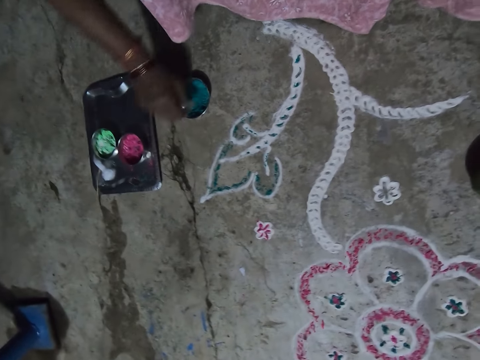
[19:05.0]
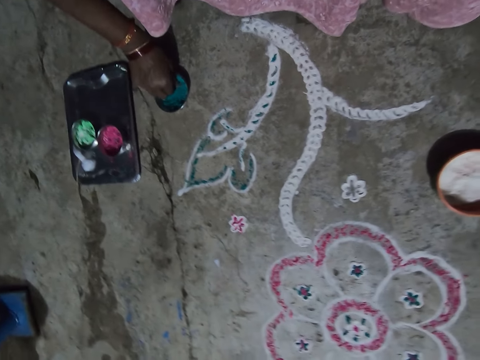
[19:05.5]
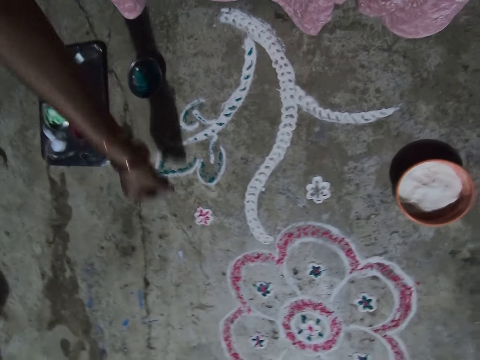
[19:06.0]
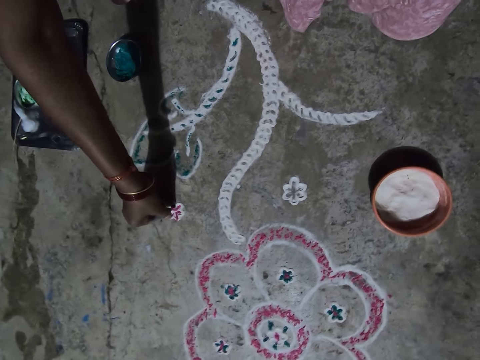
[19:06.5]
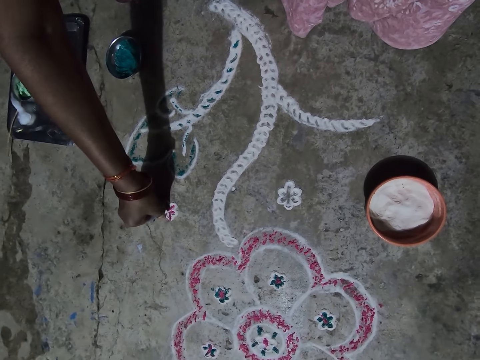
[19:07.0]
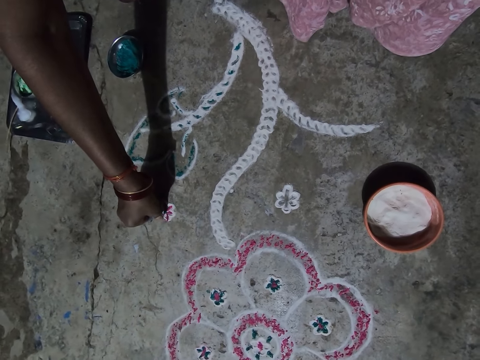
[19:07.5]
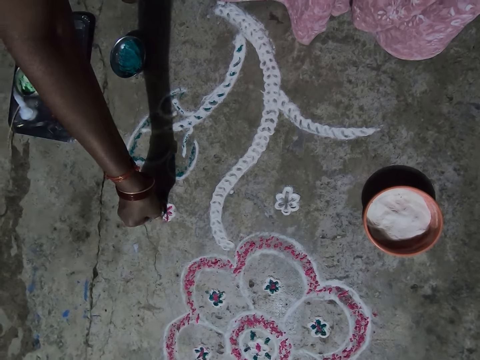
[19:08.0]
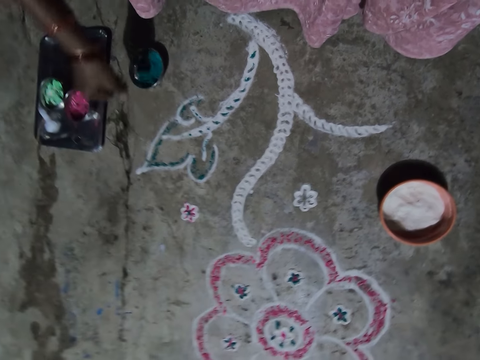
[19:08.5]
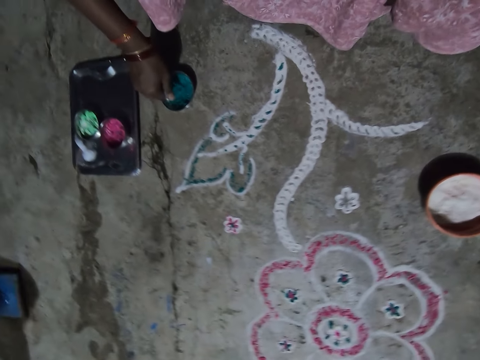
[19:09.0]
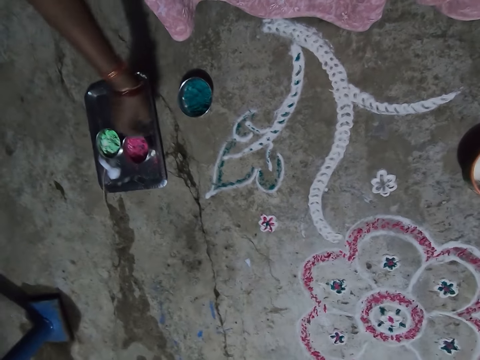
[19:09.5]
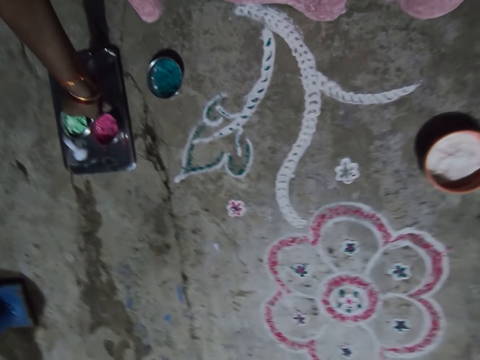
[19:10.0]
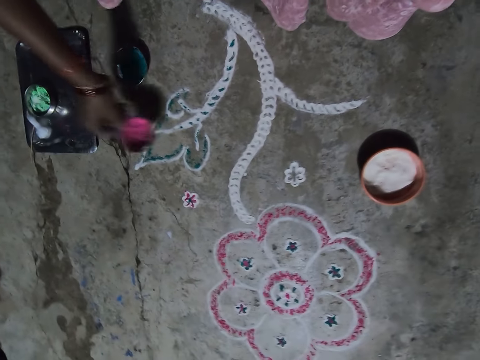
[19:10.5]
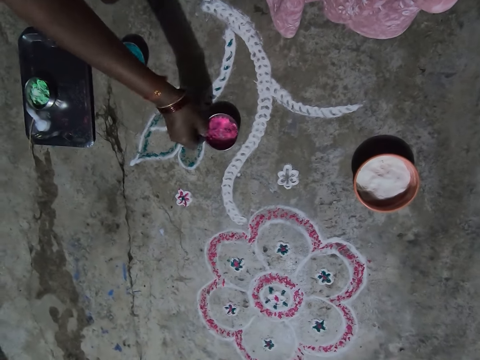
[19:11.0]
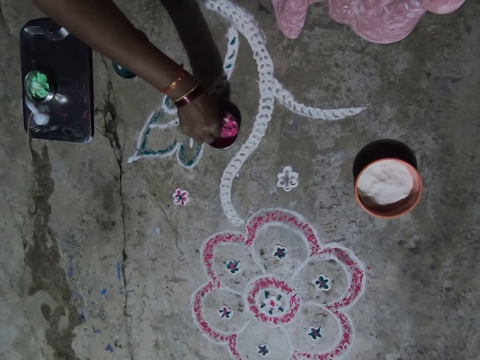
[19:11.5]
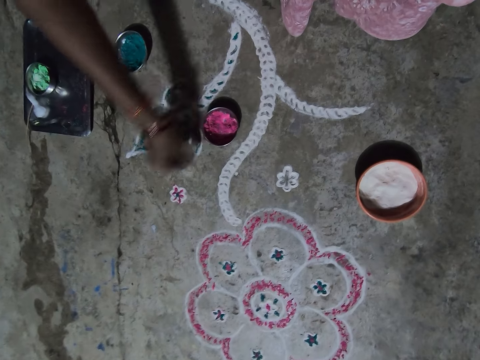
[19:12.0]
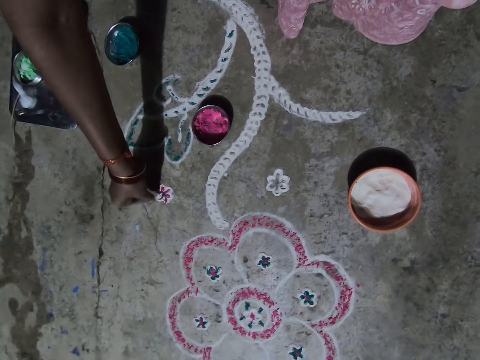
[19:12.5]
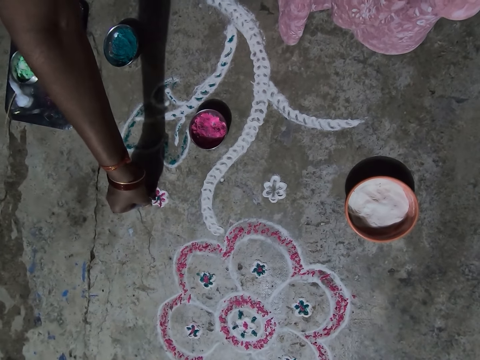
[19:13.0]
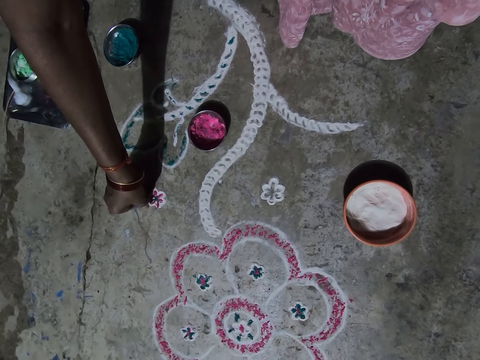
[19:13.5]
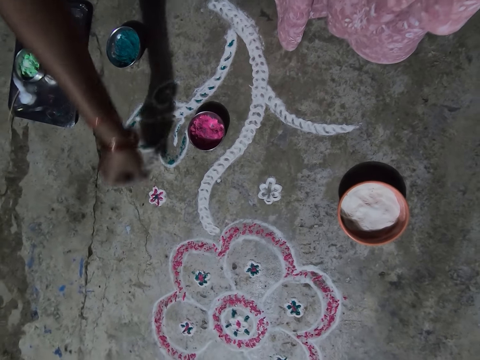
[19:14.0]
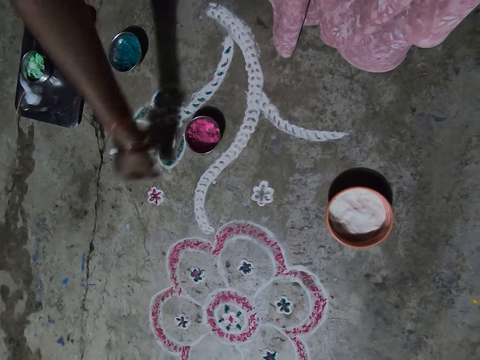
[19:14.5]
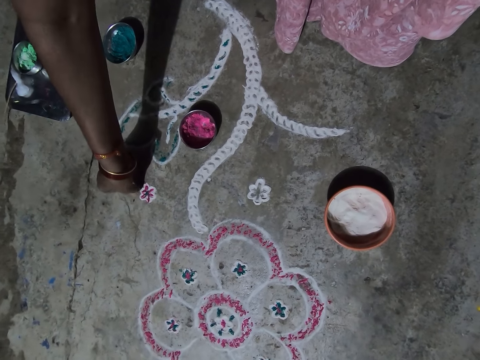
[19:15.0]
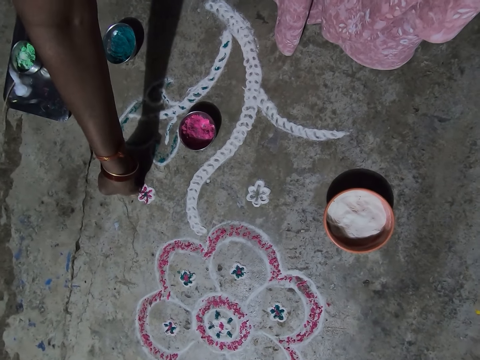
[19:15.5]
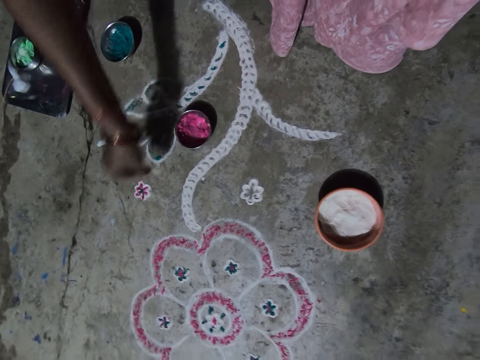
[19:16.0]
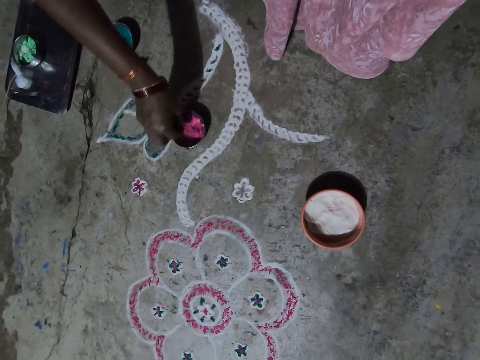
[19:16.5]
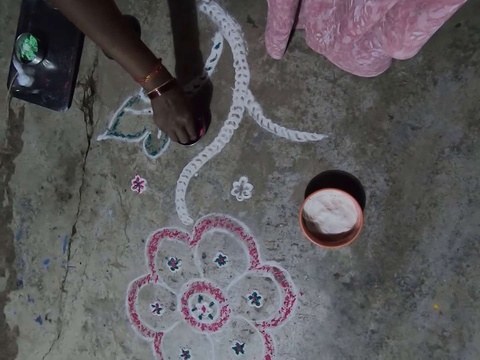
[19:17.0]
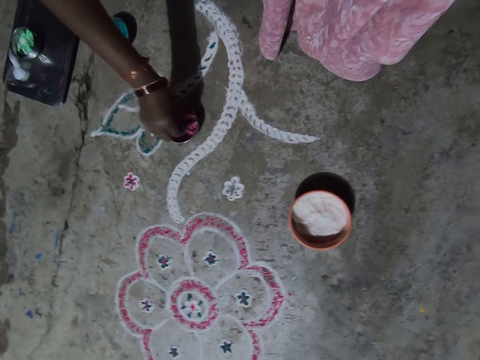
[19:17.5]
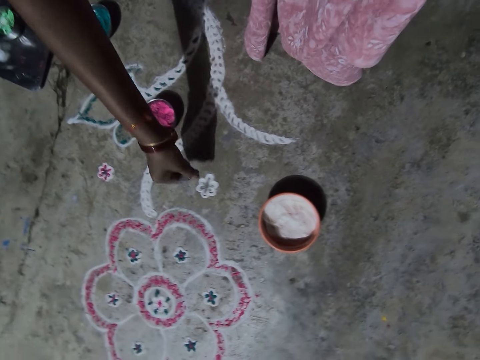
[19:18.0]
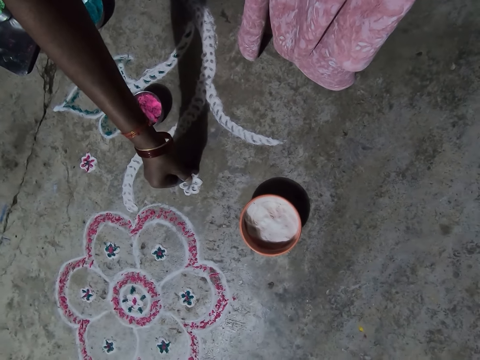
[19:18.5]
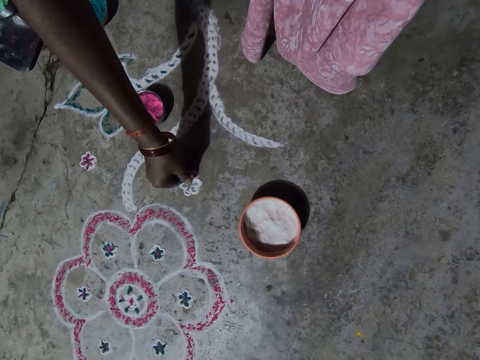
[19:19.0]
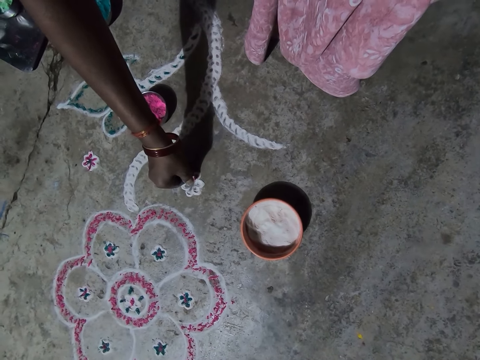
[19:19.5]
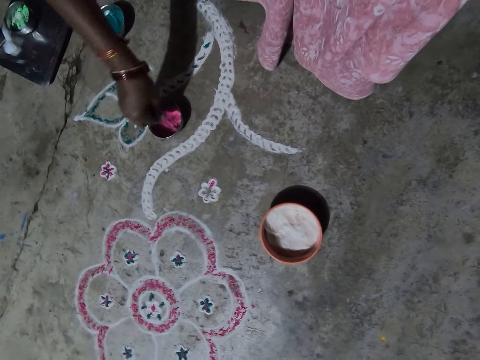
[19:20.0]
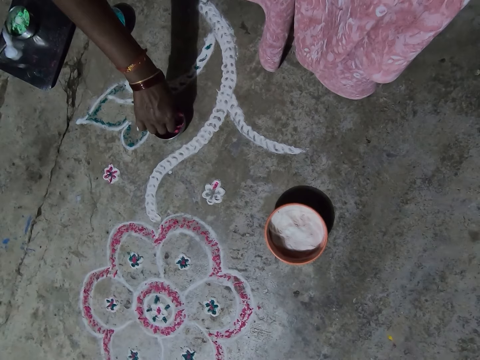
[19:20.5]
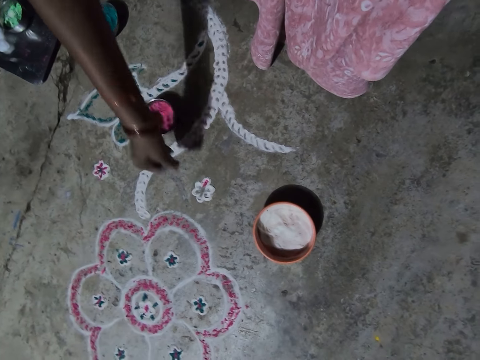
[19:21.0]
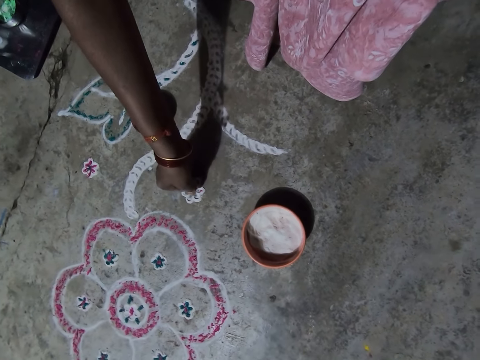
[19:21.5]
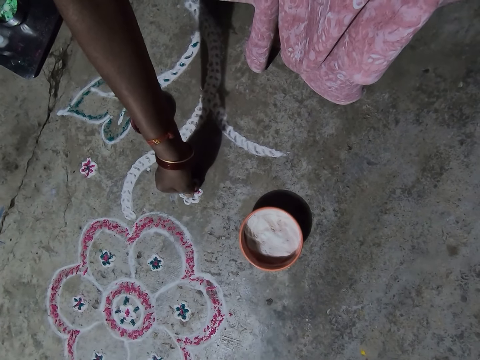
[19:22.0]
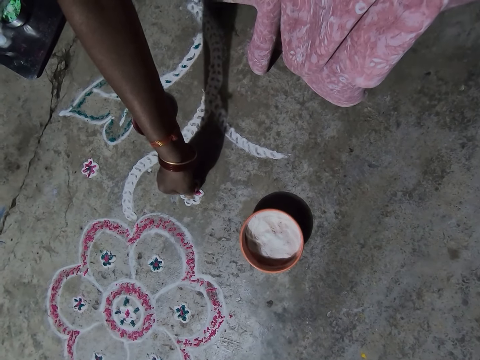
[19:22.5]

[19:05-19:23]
The camera wearer puts paint on the decoration on the floor. They pick the bowl of pink paint from the tray. They put the bowl of pink paint on the floor. They pick the pink paint from the bowl with the right hand, and put paint on the decoration on the floor. They pick the pink paint from the bowl with the right hand, and put paint on the decoration on the floor. They pick the pink paint from the bowl with the right hand, and put paint on the decoration on the floor.

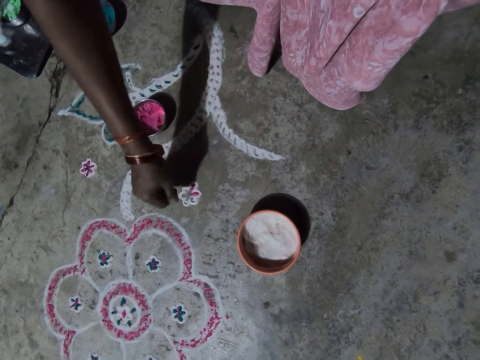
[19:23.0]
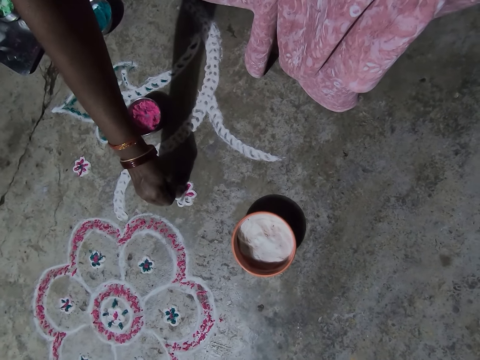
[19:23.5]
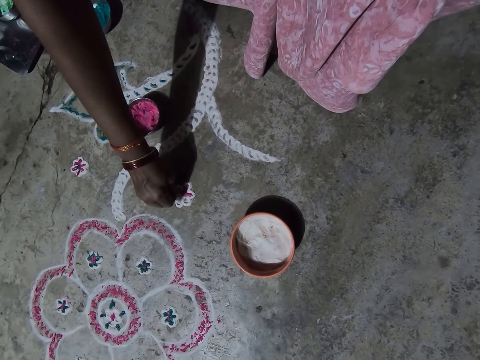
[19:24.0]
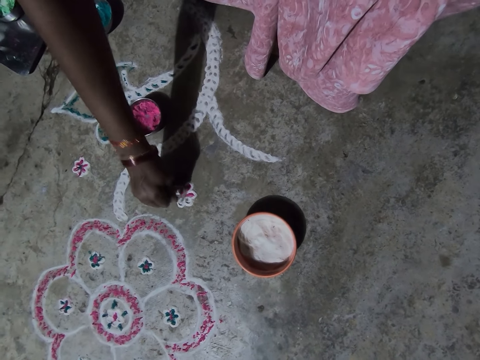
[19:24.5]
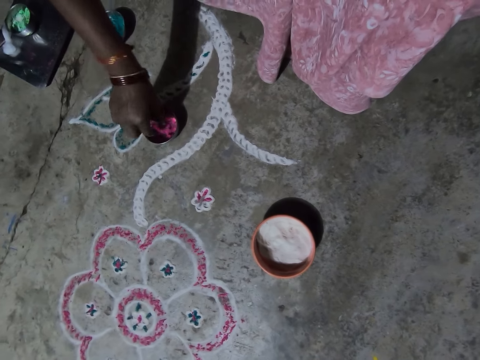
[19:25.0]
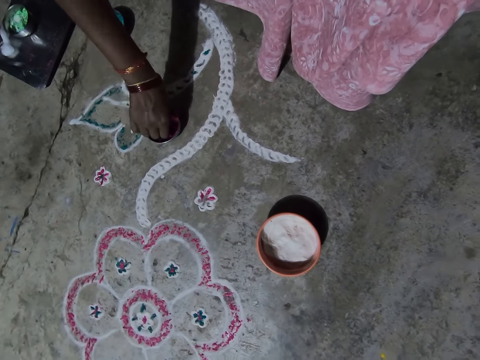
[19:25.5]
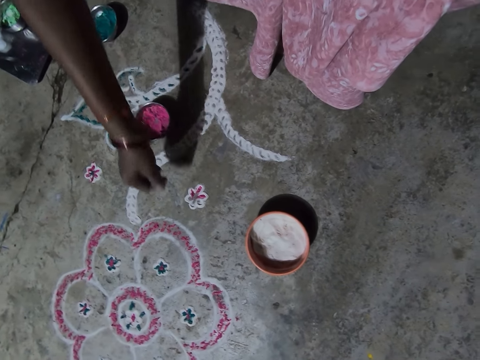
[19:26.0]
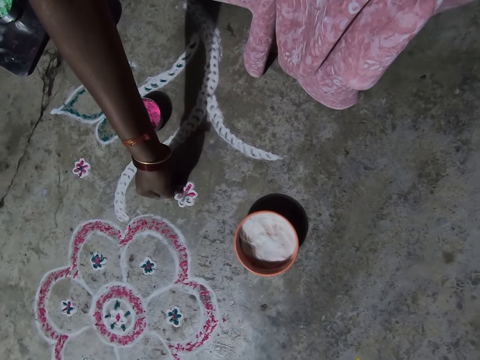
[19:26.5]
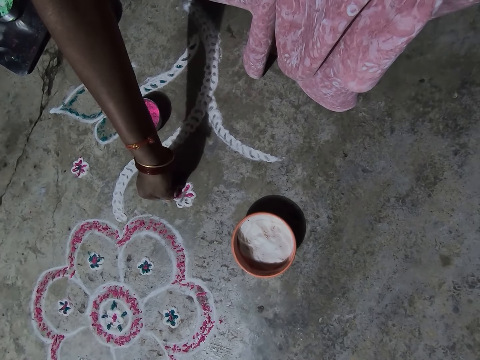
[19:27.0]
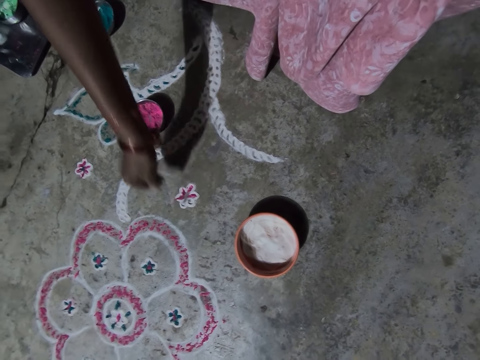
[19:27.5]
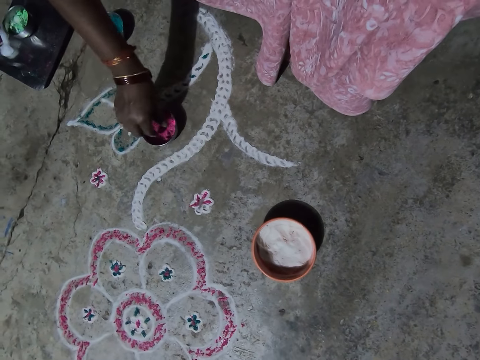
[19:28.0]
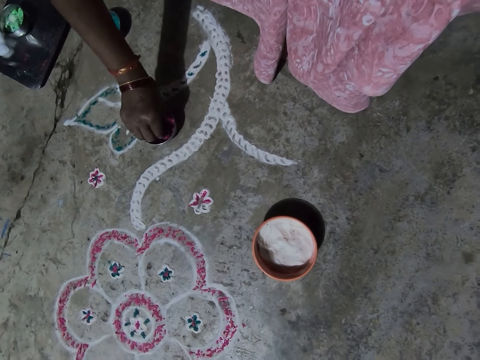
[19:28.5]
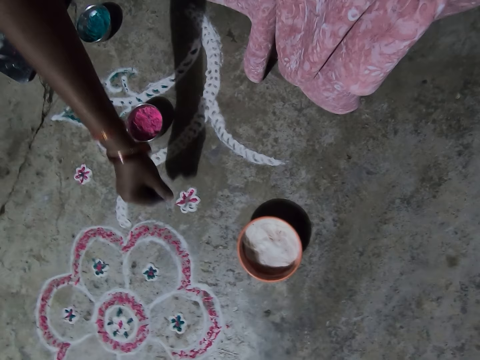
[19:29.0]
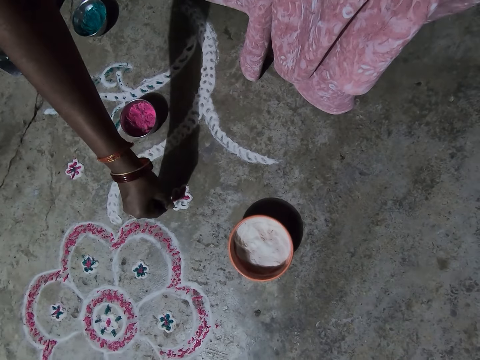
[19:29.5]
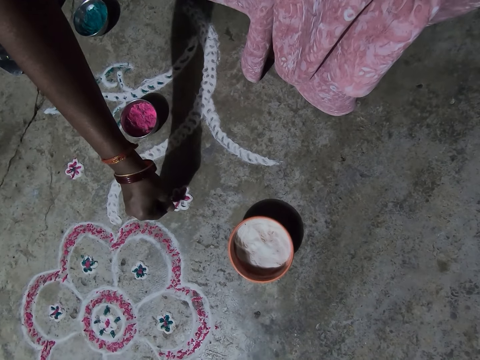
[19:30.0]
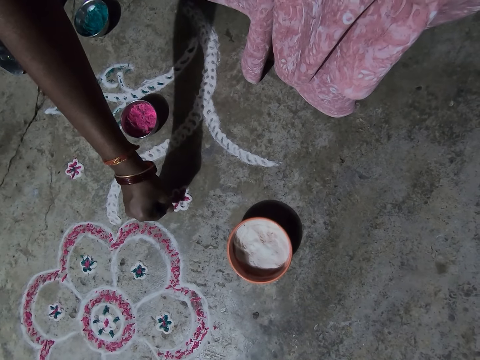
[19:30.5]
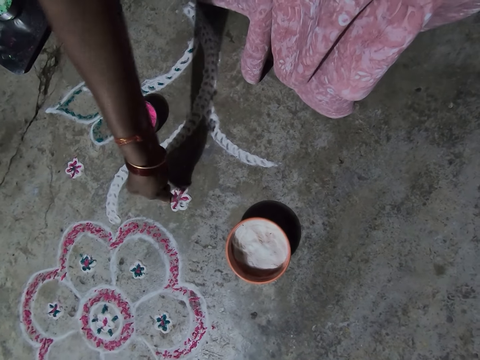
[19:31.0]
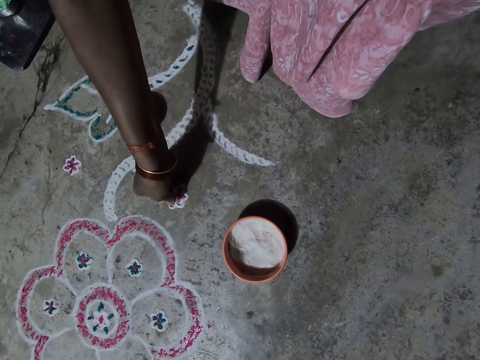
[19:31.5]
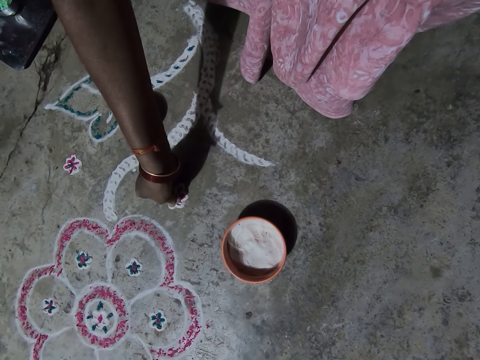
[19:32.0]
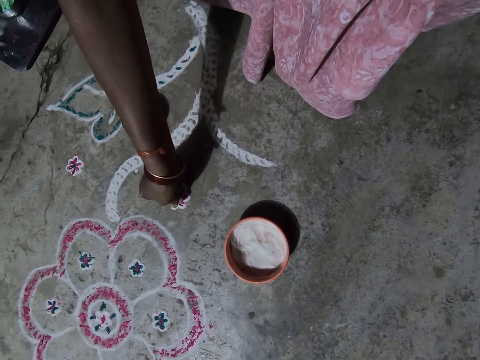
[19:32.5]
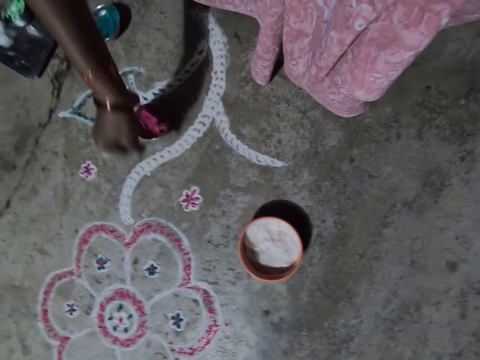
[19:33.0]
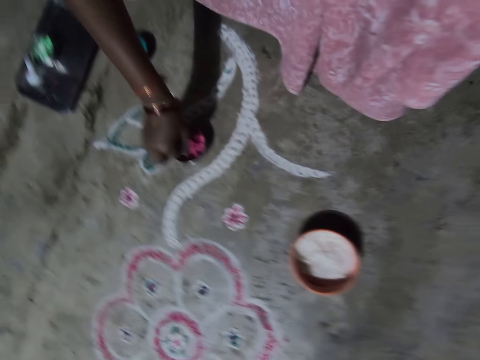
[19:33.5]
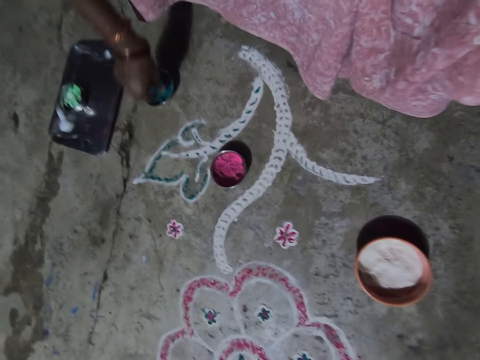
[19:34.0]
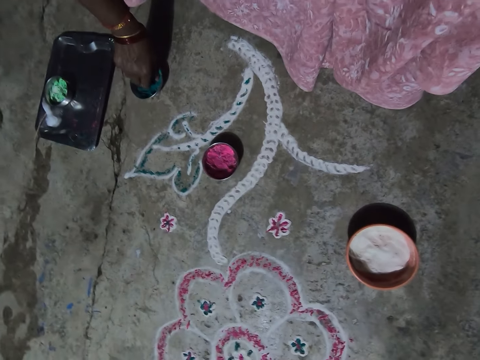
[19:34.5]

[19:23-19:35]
The camera wearer picks pink paint from the bowl with the right hand. They put paint on the decoration on the floor. They pick the pink paint from the bowl with the right hand, and put paint on the decoration on the floor. They pick green paint from the bowl with the right hand.
